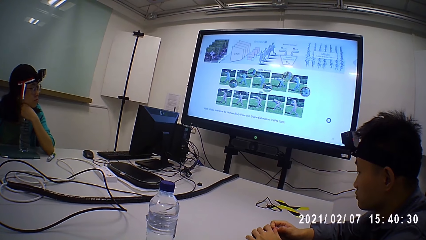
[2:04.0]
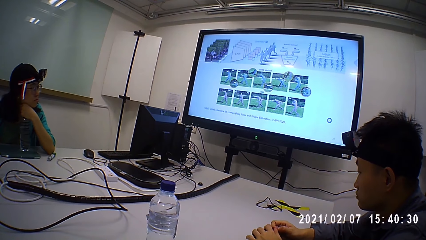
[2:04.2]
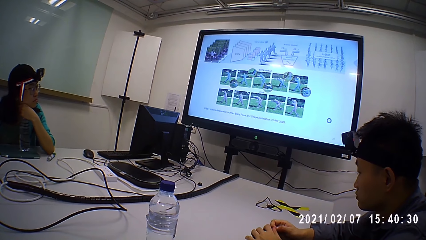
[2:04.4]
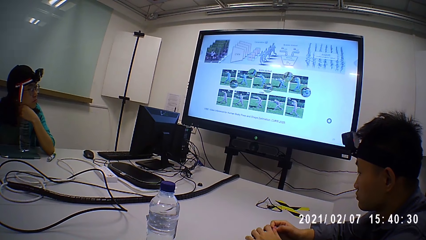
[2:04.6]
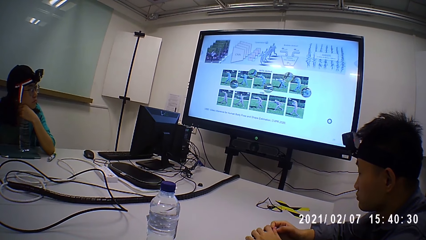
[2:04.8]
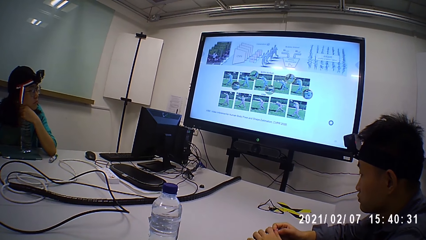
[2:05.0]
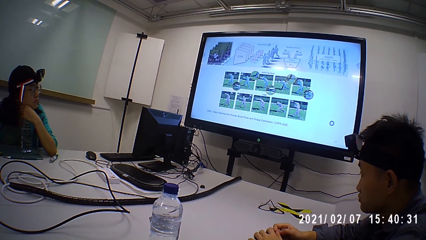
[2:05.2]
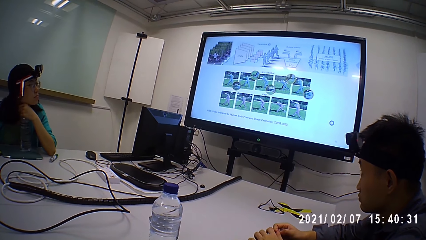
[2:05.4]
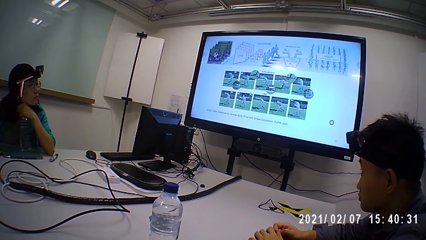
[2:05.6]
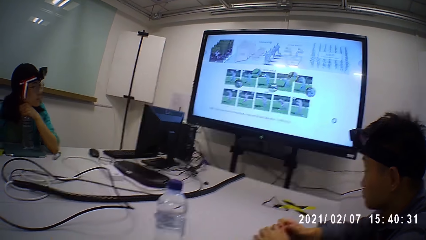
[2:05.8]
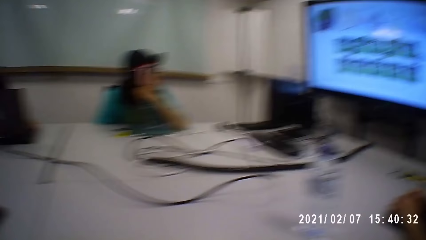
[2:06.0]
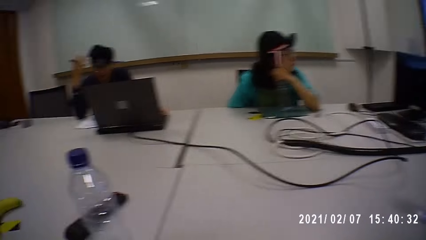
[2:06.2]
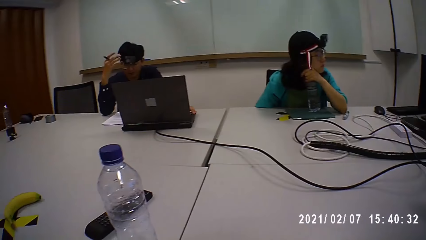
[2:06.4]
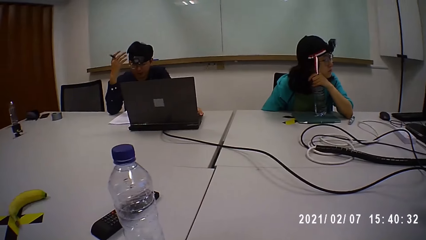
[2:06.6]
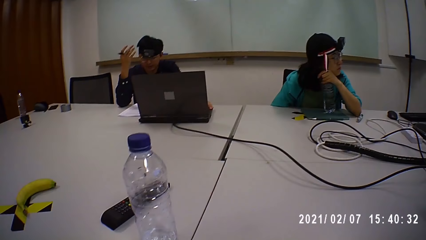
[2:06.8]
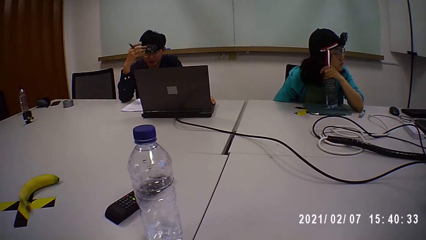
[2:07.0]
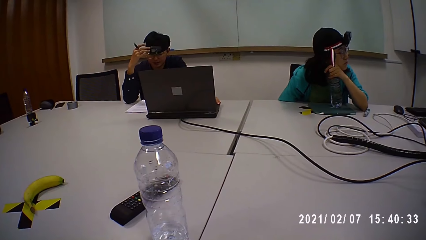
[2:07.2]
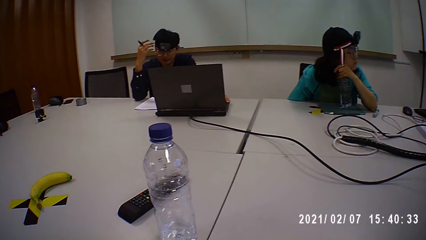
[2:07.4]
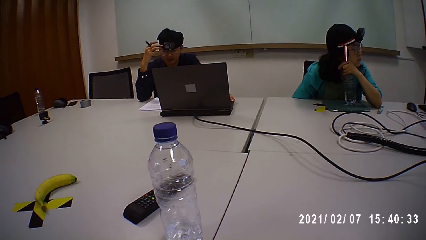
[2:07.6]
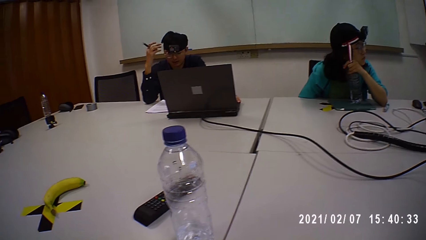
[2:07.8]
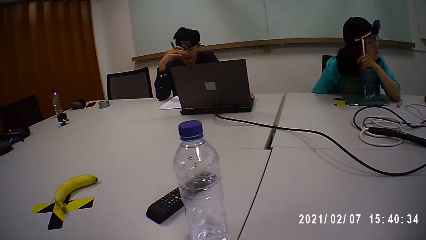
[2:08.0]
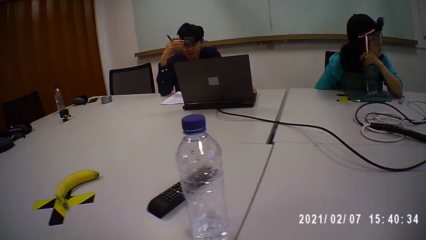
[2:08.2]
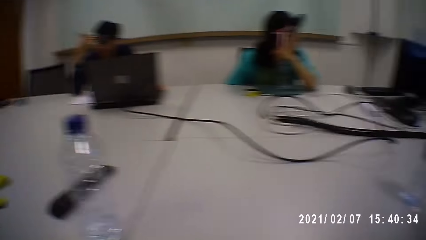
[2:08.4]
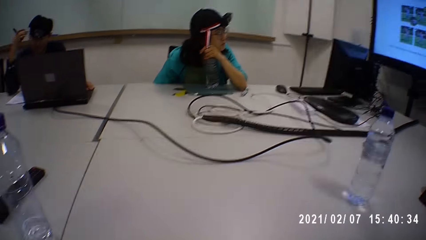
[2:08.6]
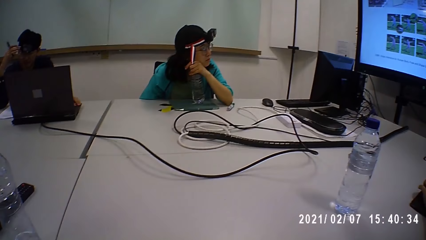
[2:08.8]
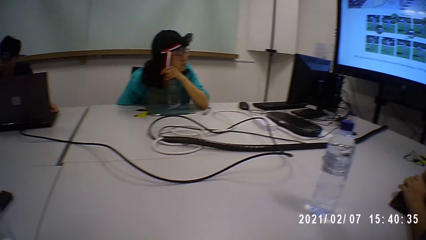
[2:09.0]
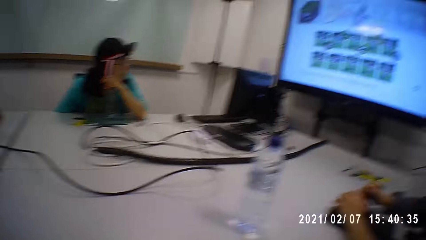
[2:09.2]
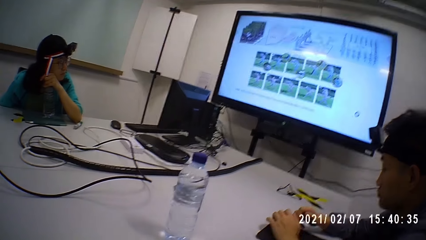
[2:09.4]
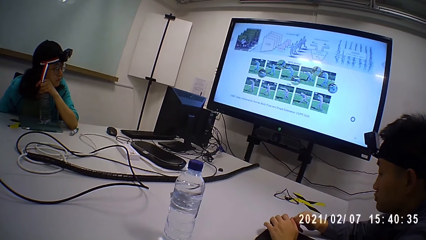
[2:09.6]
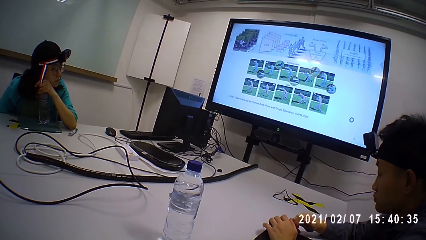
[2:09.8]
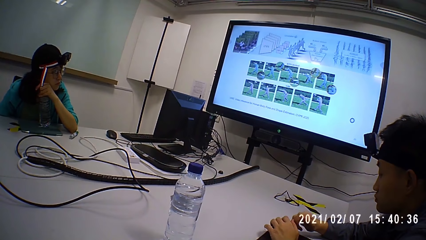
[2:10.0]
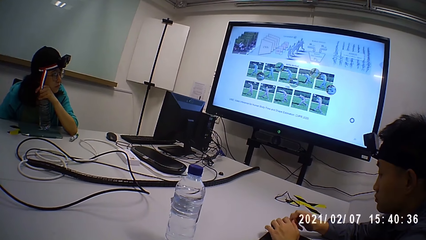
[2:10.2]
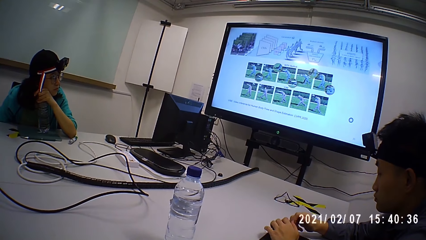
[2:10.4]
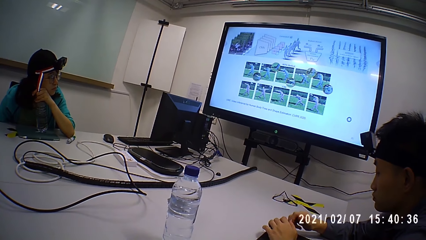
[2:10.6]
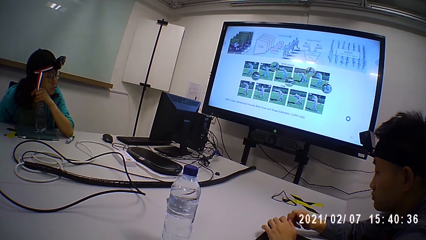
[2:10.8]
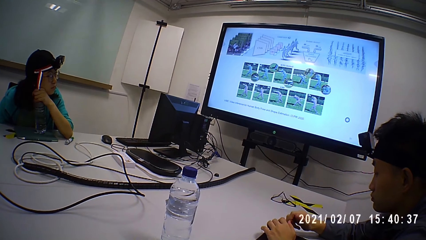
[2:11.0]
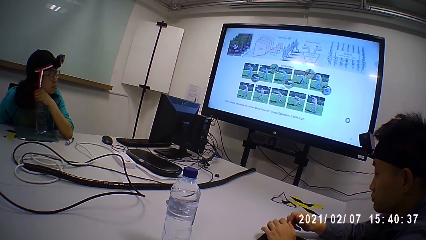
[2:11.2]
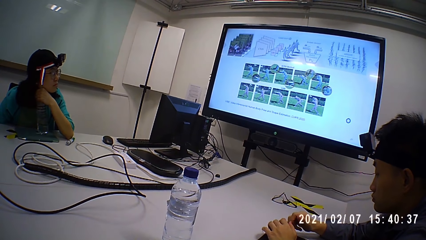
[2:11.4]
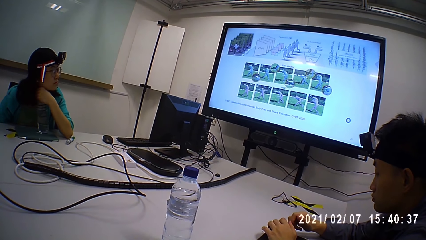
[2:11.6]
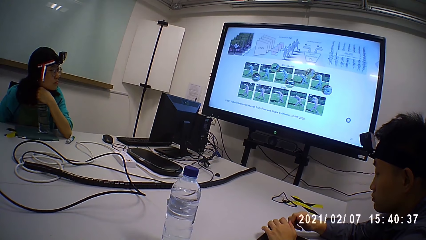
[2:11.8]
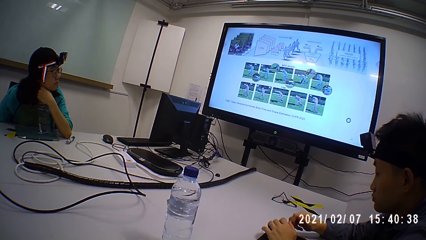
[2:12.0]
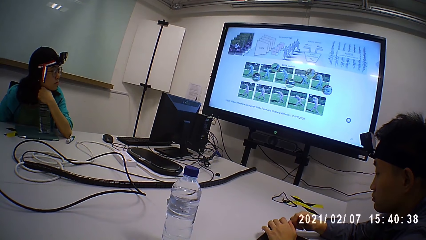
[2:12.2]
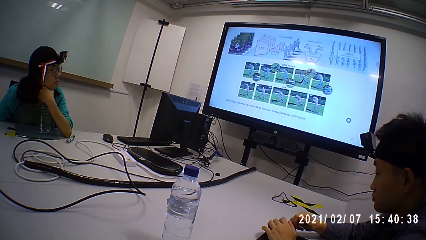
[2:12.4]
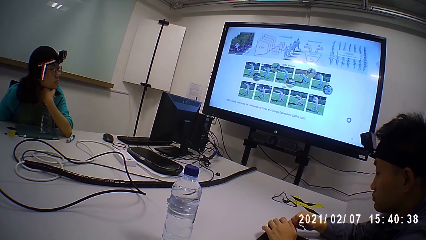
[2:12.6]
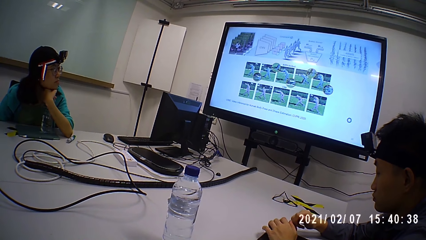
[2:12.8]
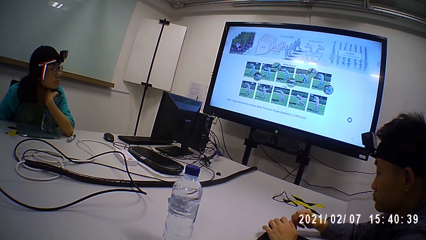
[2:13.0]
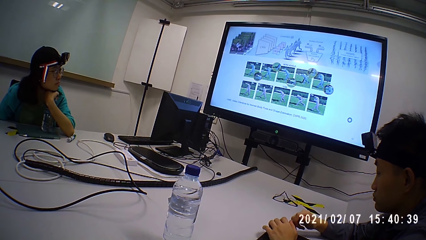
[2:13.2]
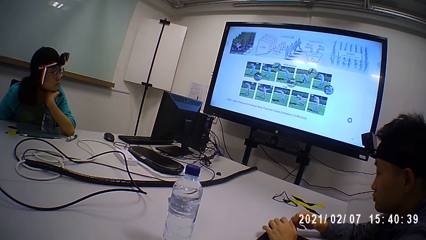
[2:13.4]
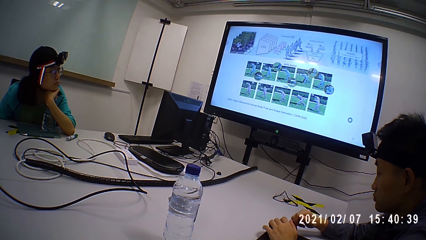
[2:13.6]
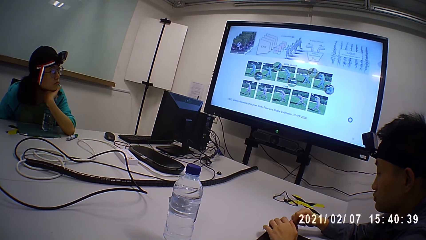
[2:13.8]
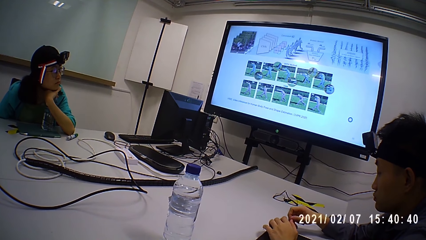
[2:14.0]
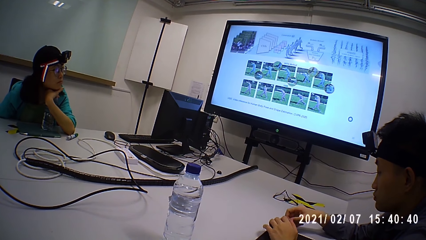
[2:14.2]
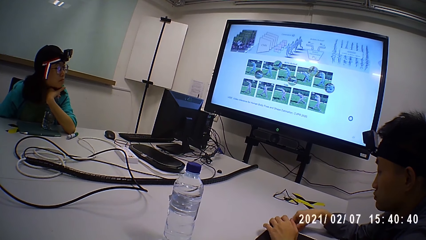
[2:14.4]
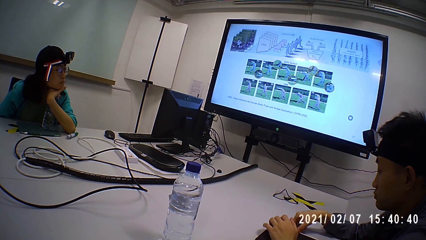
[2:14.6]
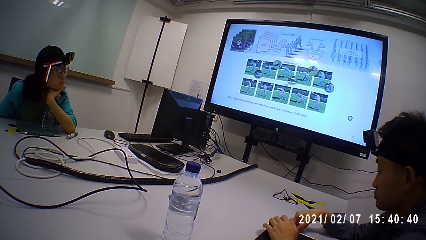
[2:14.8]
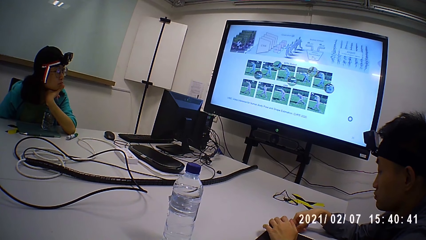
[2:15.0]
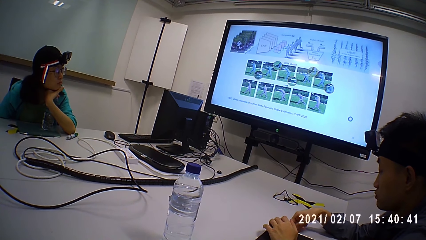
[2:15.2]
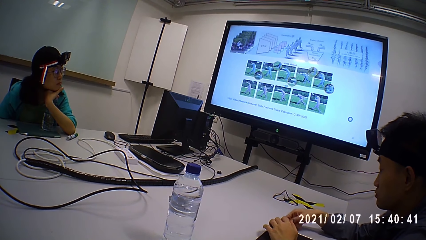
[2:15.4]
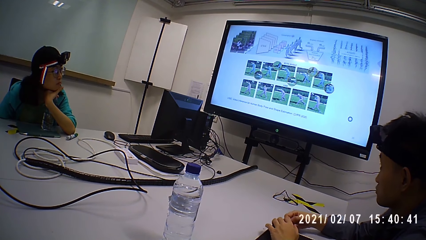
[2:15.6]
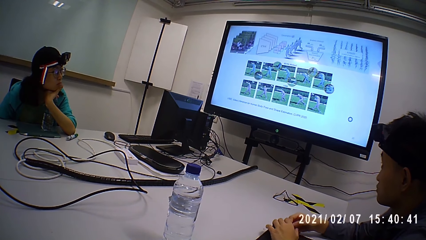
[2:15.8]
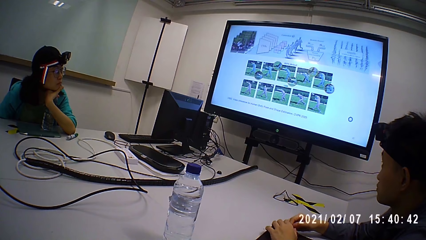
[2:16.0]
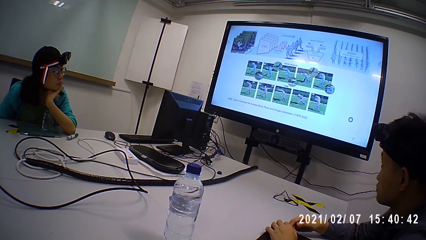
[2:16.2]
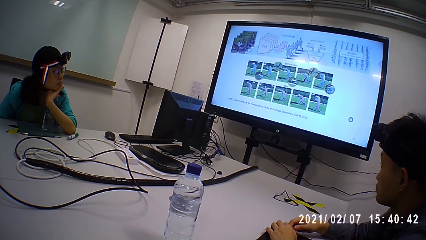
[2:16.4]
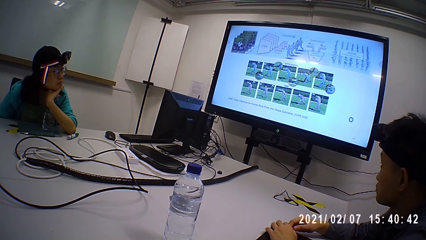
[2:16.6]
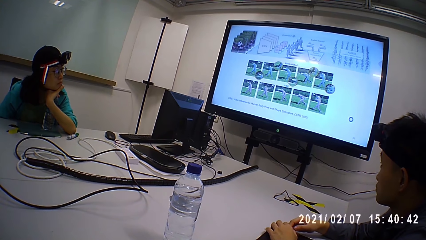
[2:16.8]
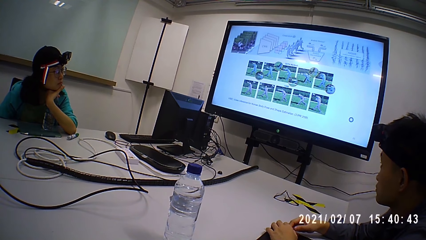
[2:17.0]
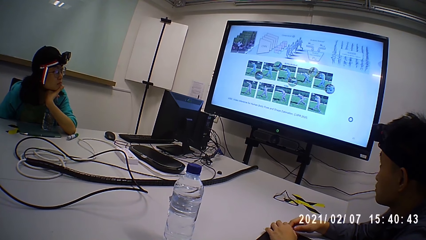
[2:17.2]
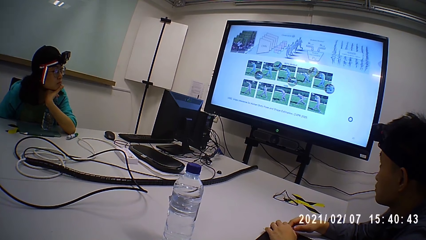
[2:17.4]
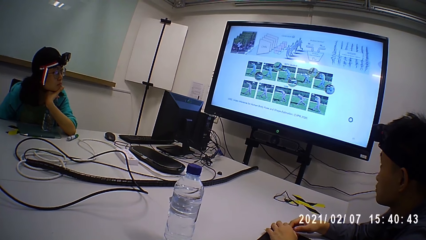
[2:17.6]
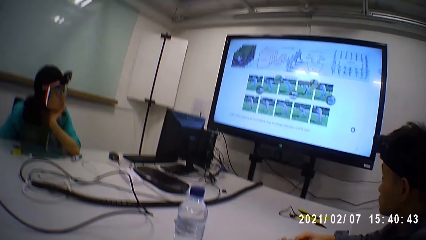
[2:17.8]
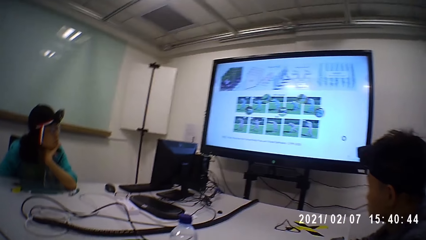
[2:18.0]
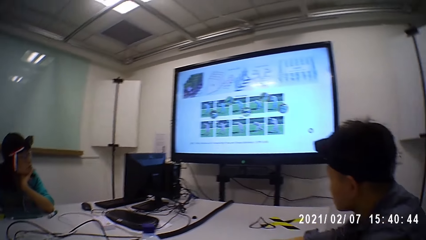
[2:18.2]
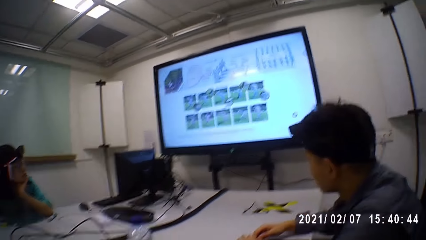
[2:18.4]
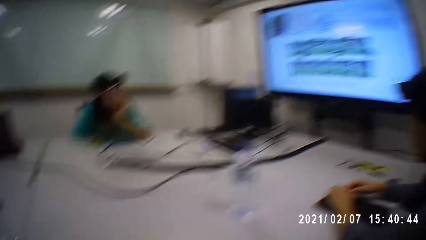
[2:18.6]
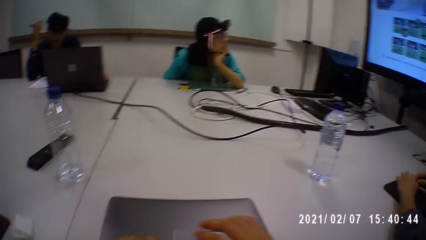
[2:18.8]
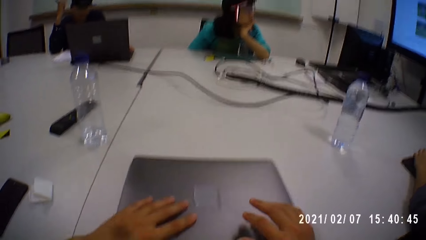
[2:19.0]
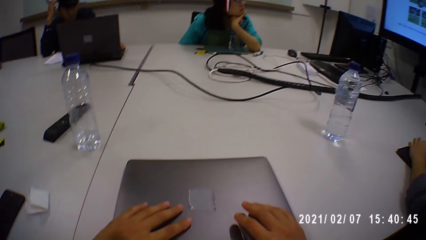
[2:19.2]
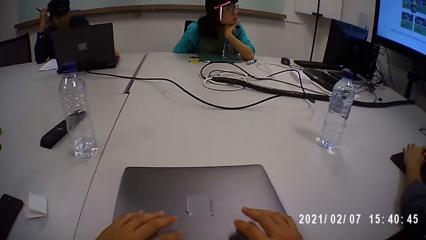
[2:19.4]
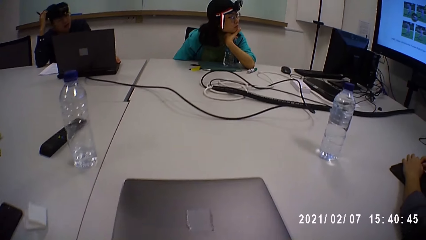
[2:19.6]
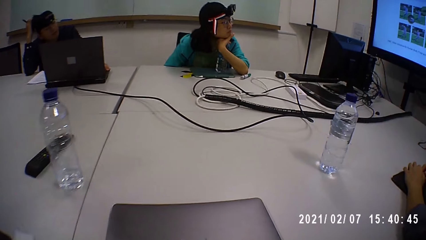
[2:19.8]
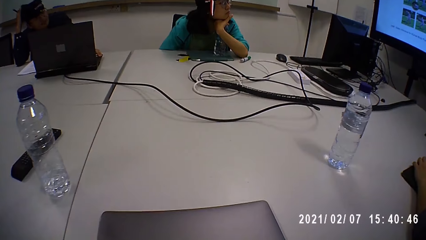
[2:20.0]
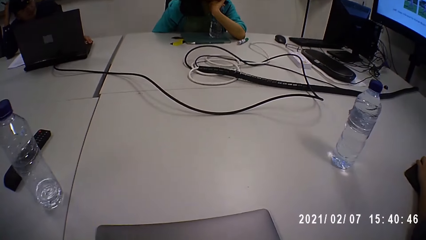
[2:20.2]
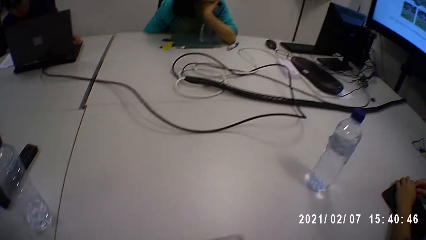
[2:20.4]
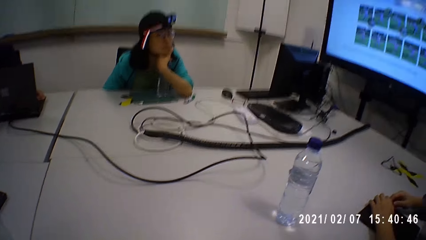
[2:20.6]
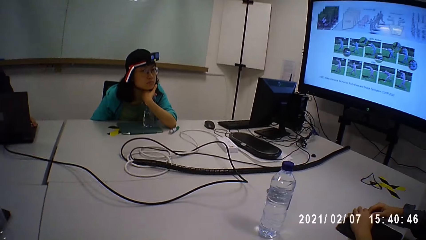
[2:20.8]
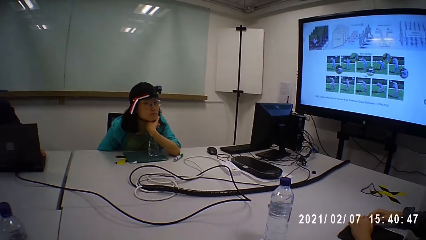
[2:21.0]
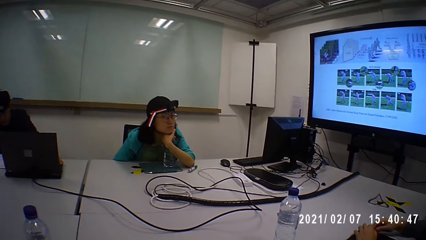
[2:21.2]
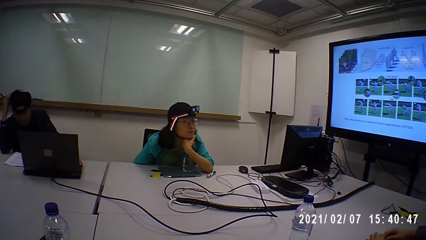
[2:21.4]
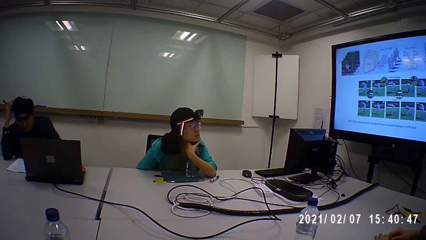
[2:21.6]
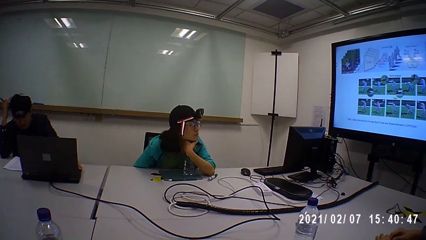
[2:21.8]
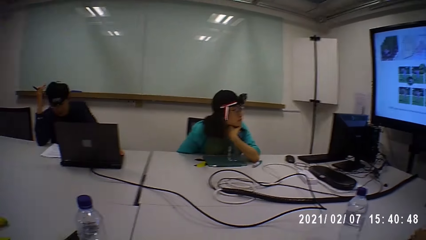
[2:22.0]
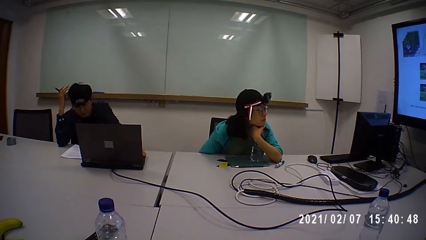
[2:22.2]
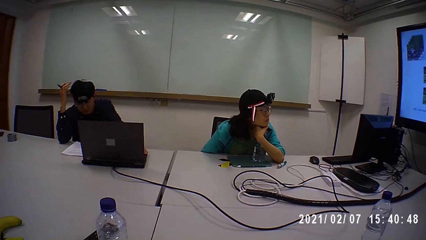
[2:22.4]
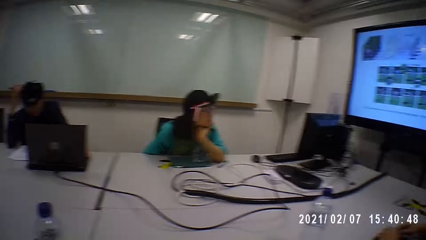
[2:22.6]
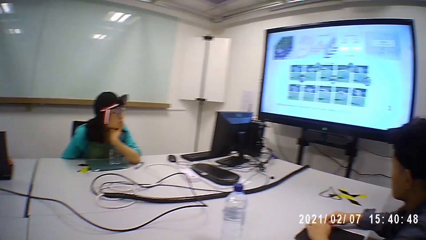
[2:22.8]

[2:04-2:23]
The camera wearer looks around. They look at the presentation screen. They look around.
